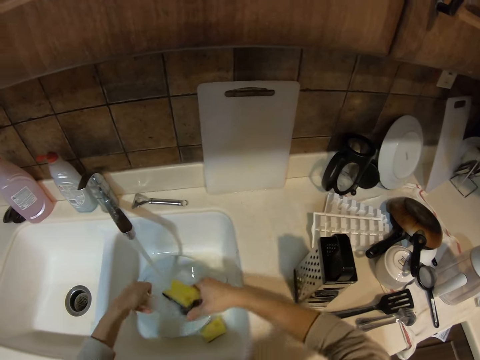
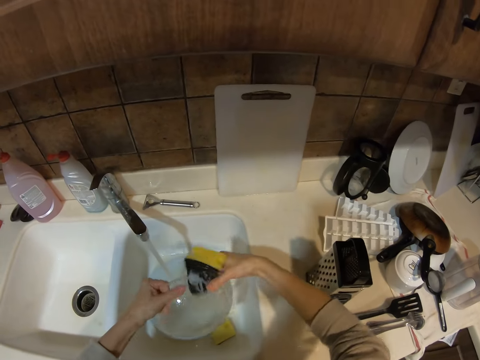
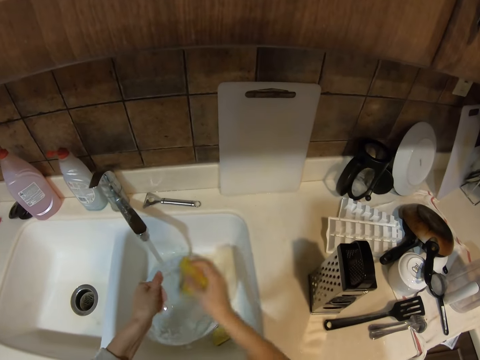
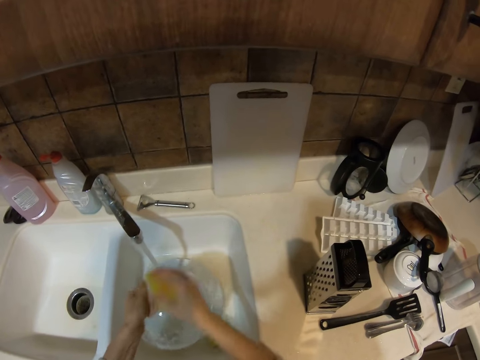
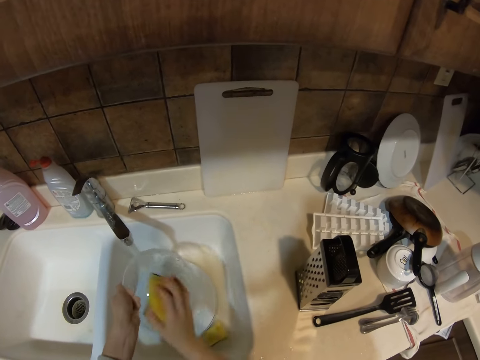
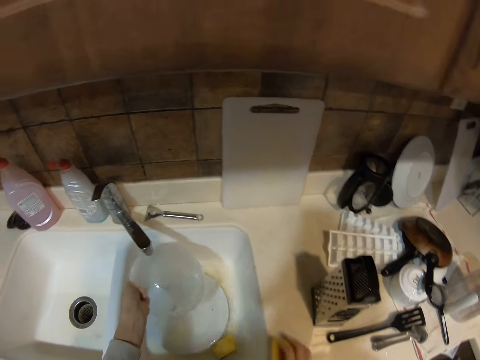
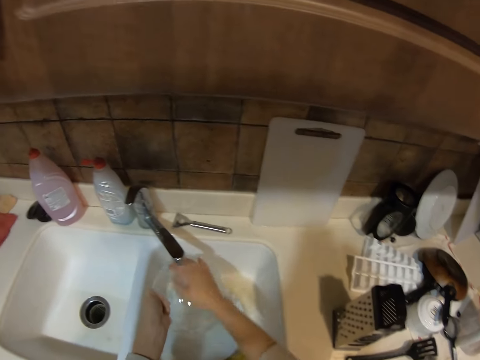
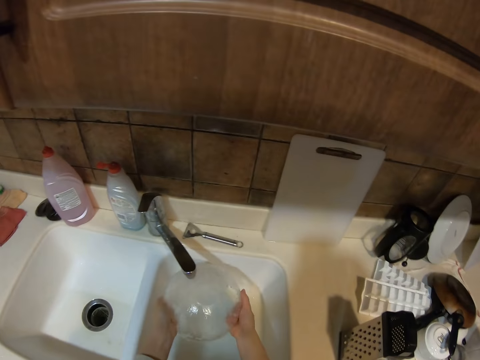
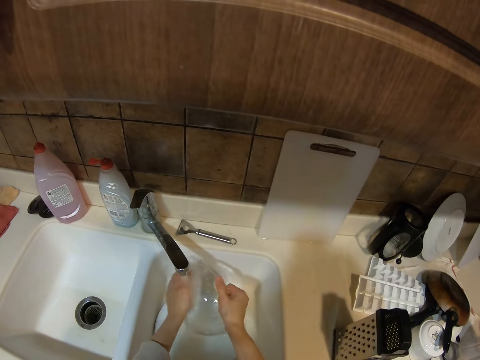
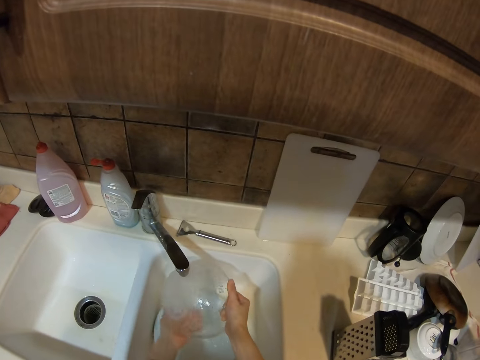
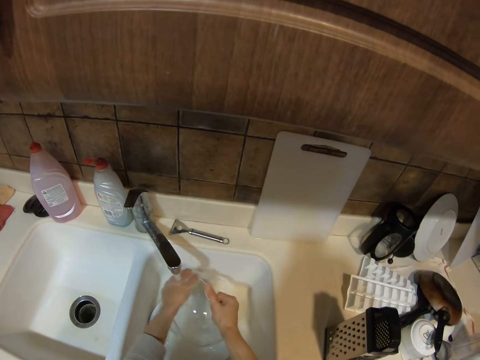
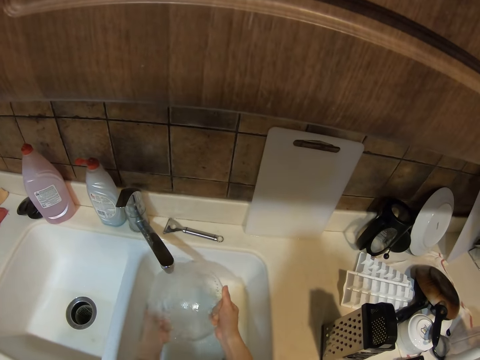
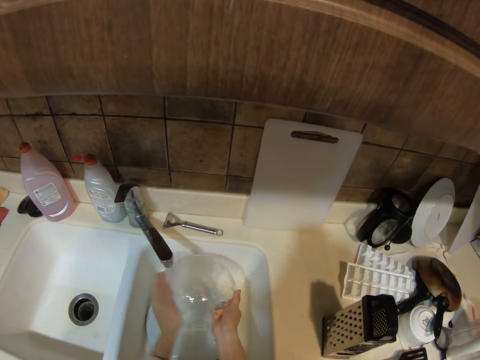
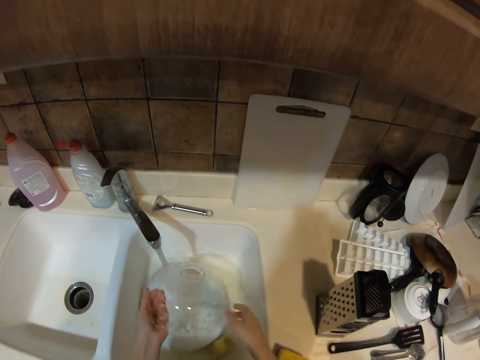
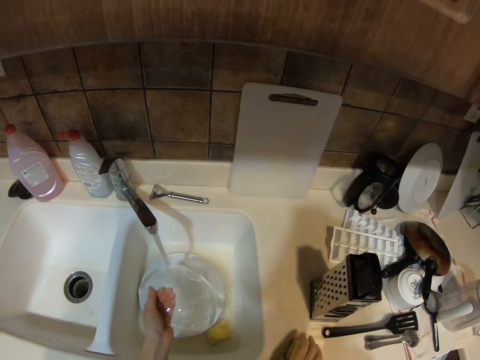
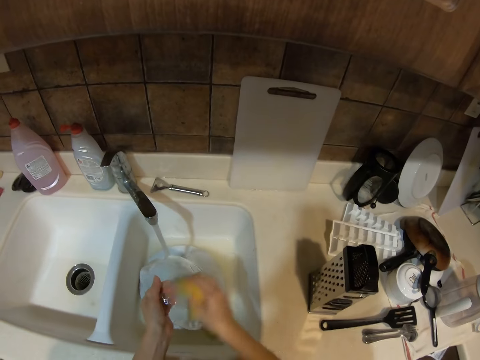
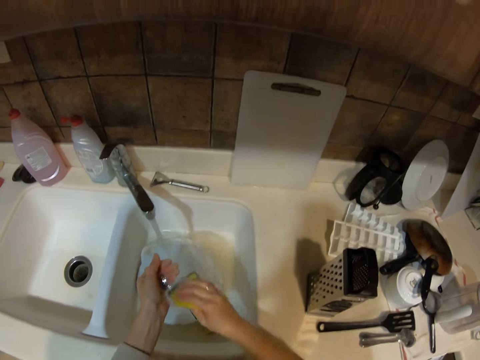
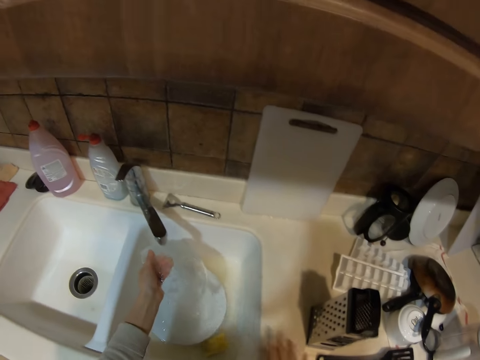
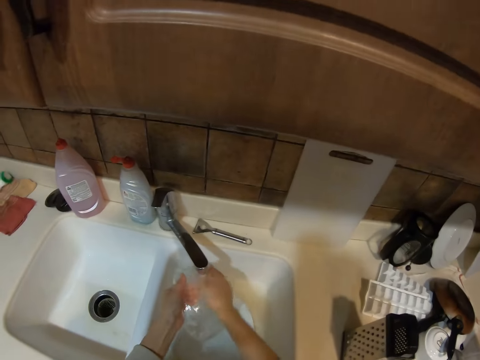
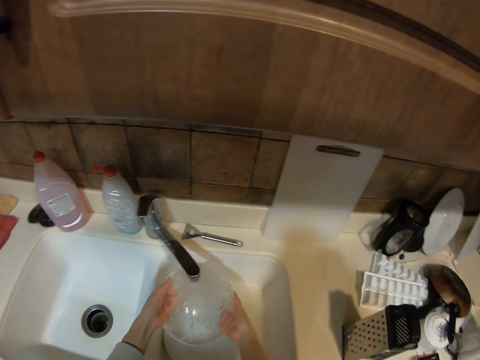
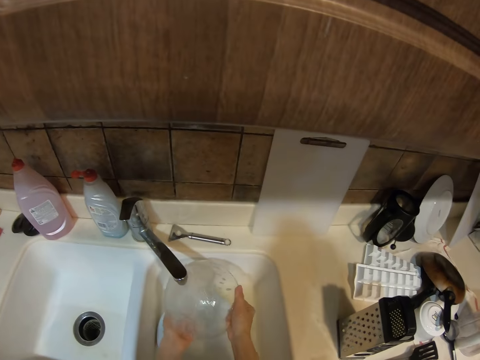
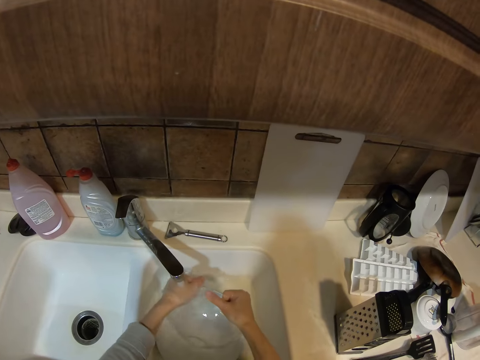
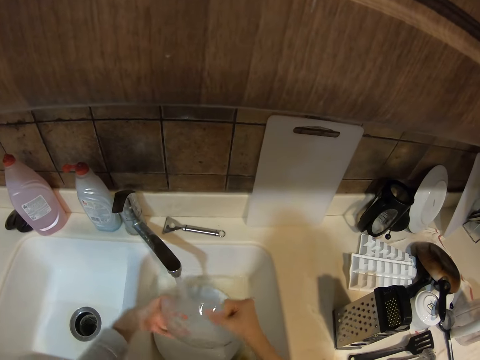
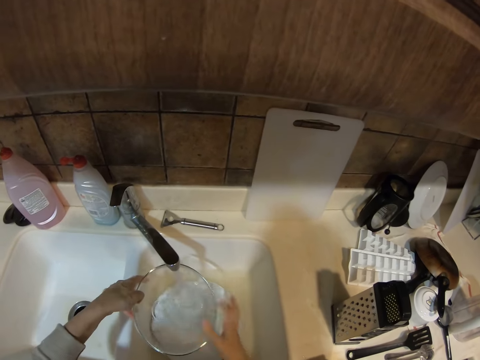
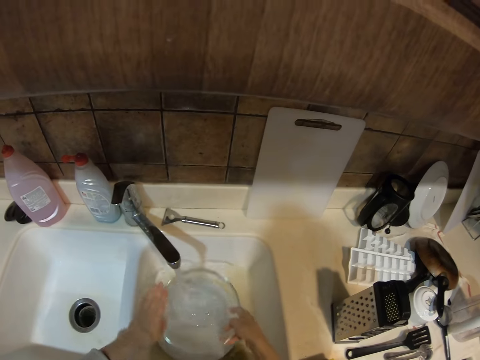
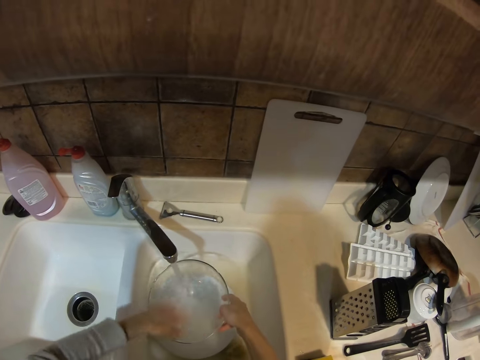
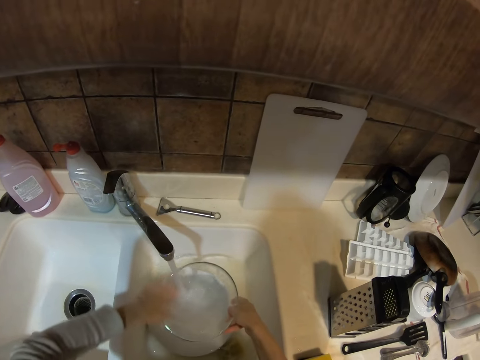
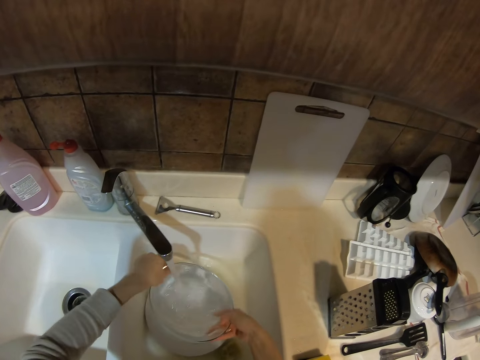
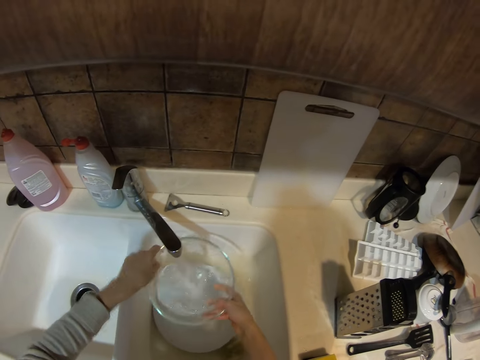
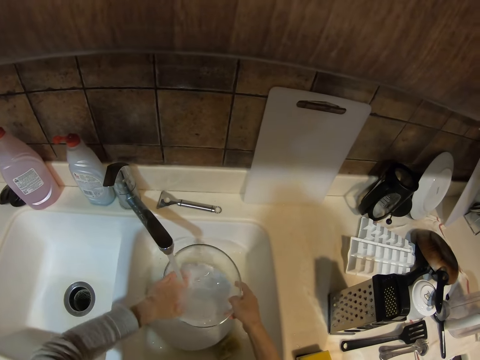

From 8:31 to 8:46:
The camera wearer drops the sponge. They rinse the bowl. They pick the washing sponge. They wash the bowl. They drop the sponge. They rinse the bowl.

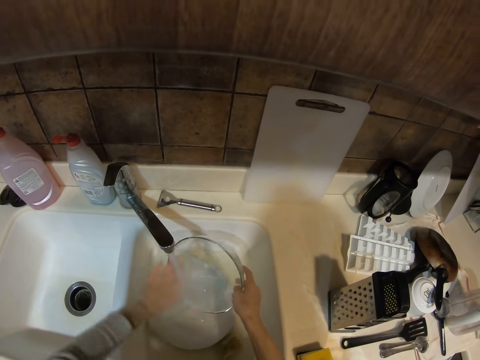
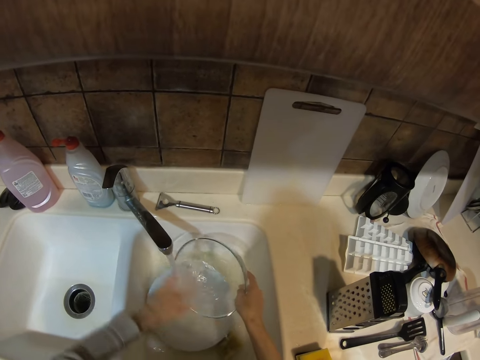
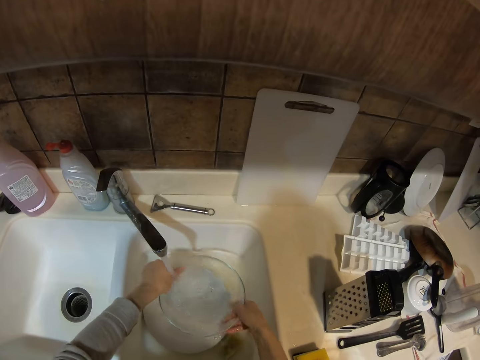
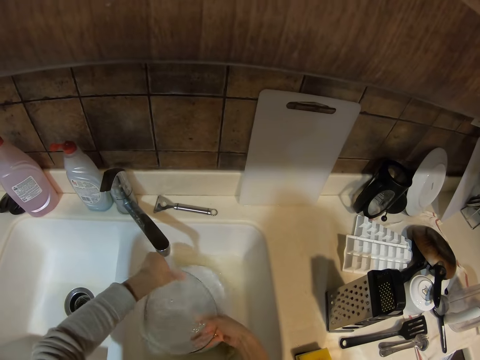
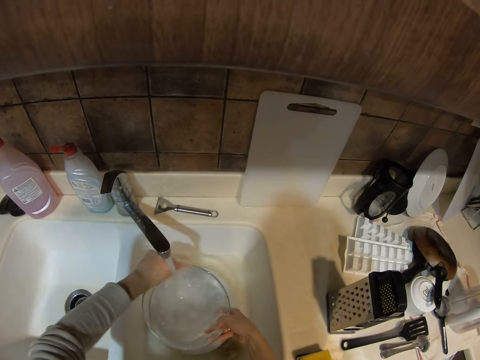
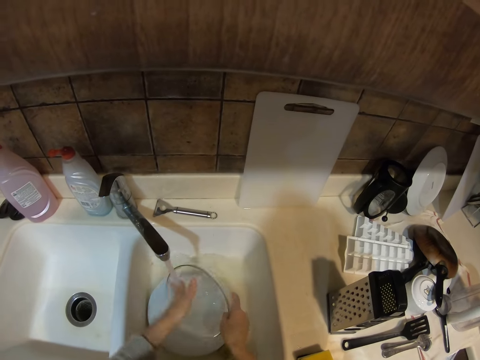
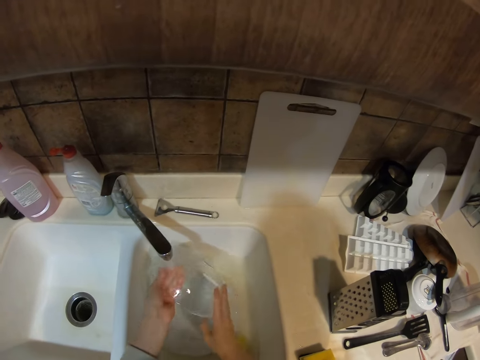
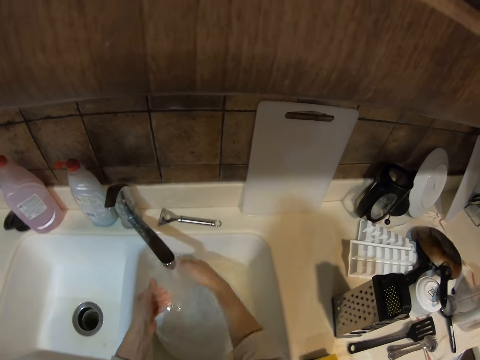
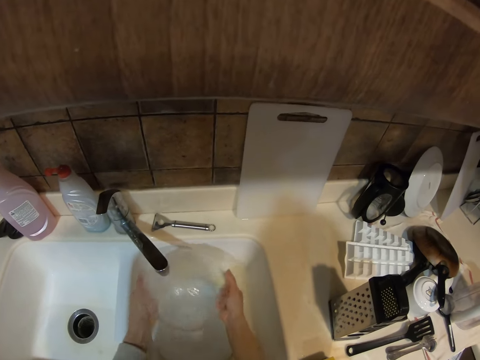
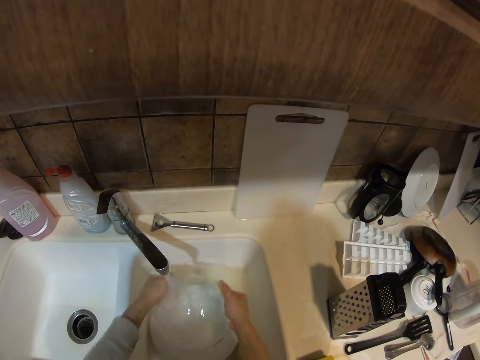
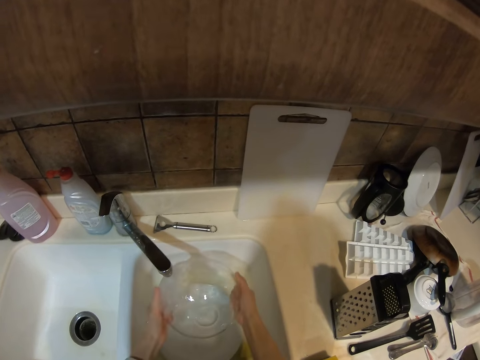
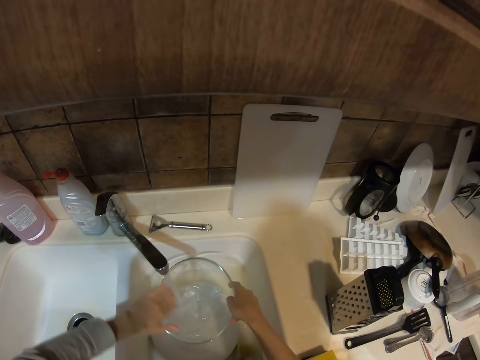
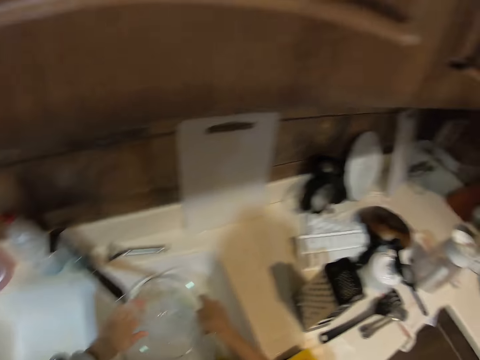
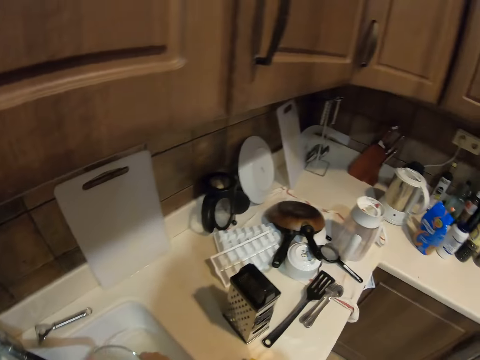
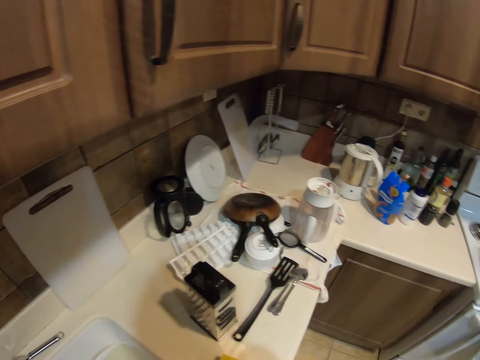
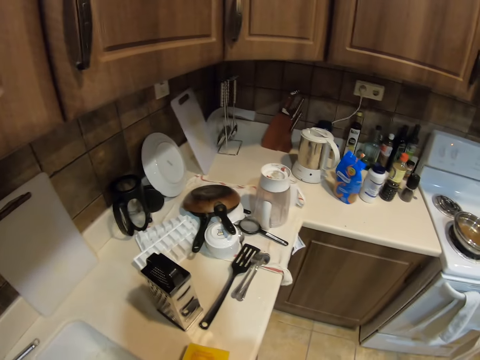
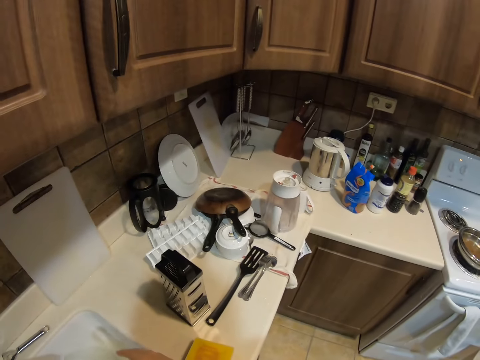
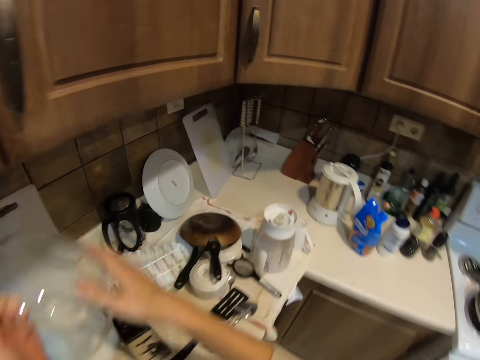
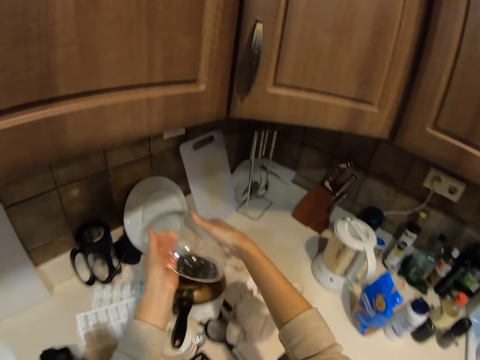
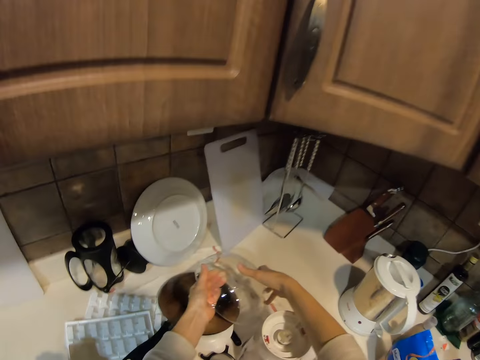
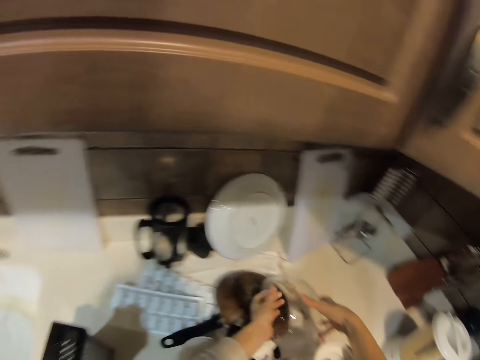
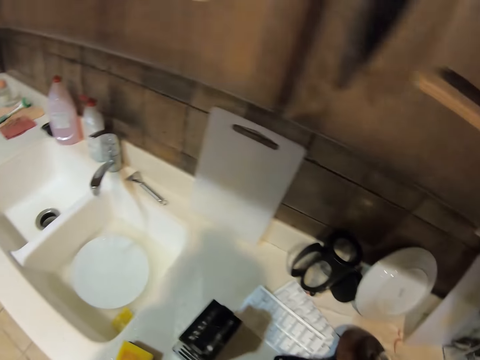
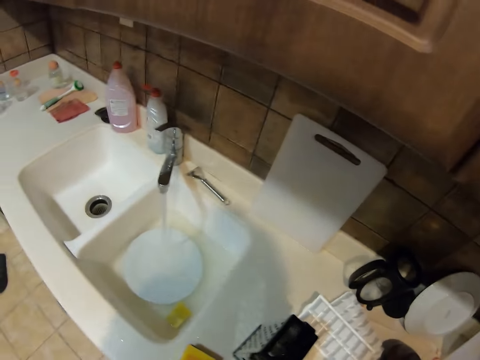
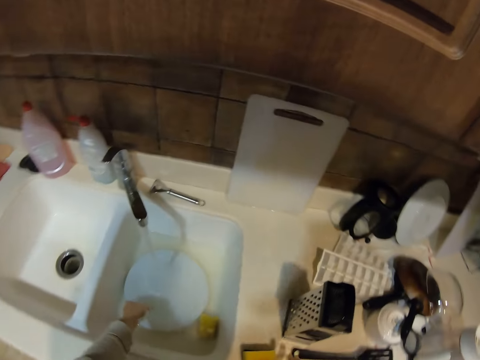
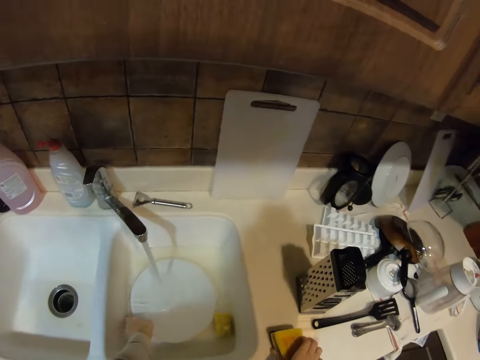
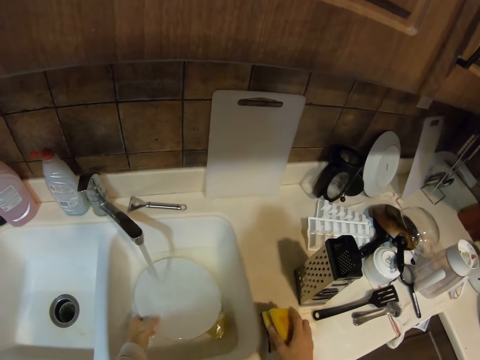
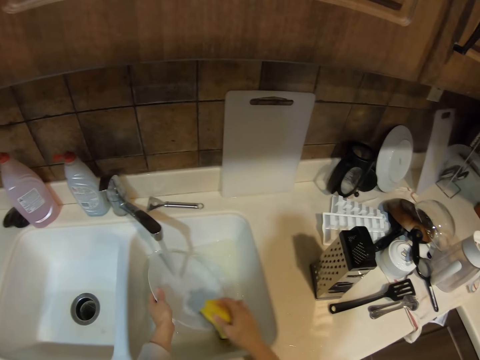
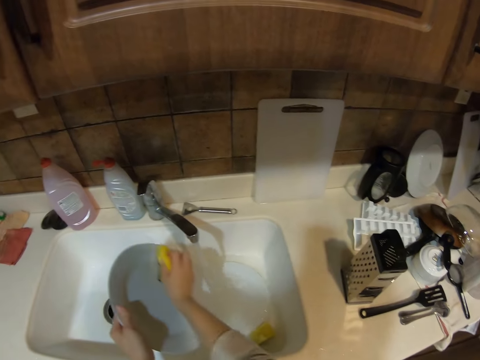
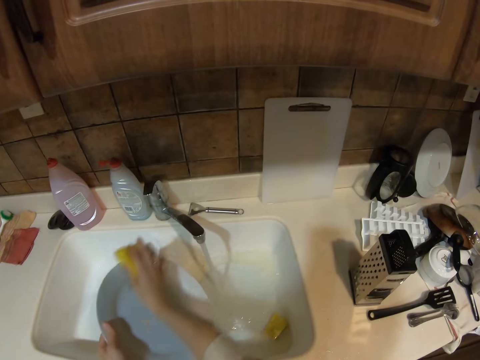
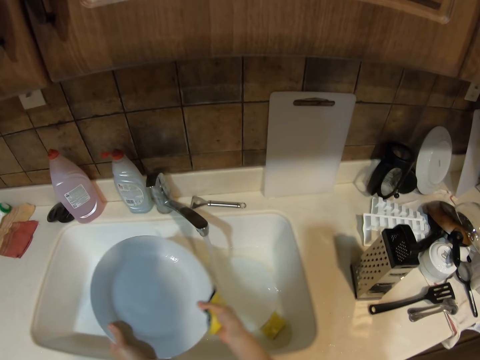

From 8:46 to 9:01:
The camera wearer looks around the room. They walk around. They put the bowl on a countertop. They walk around. They pick up a plate from the sink. They pick up a sponge. They wash the plate.
